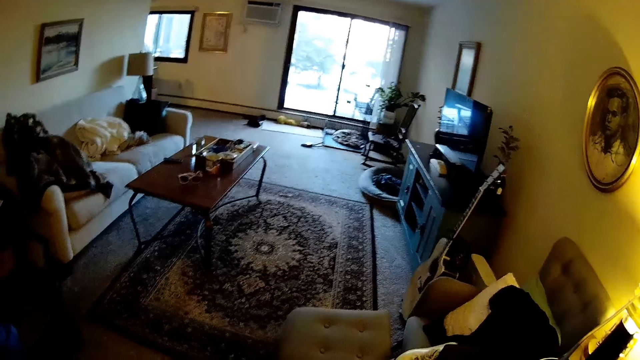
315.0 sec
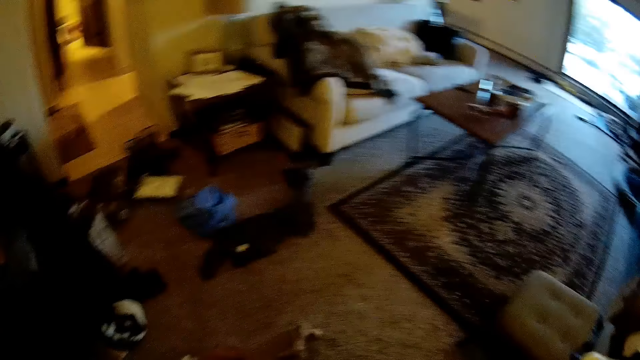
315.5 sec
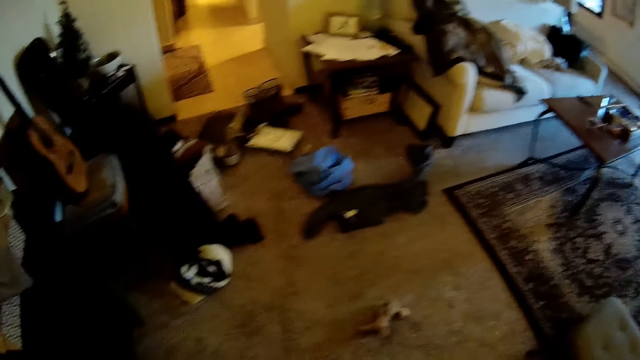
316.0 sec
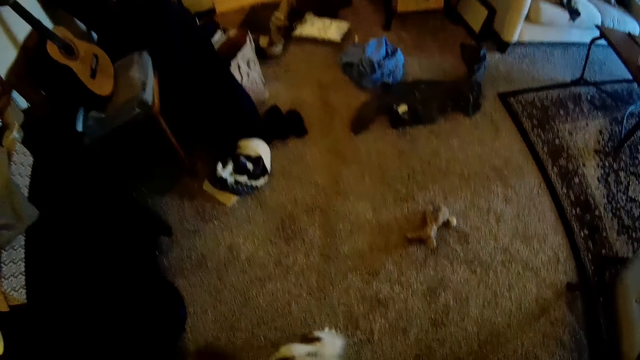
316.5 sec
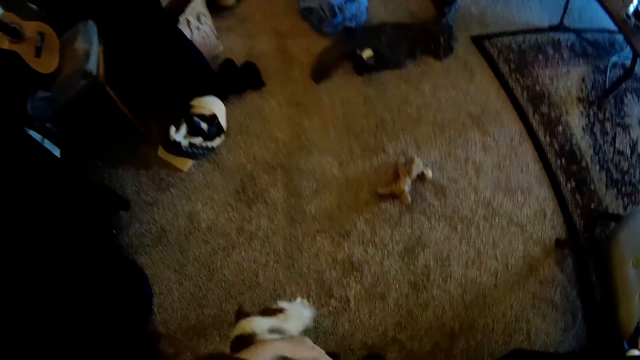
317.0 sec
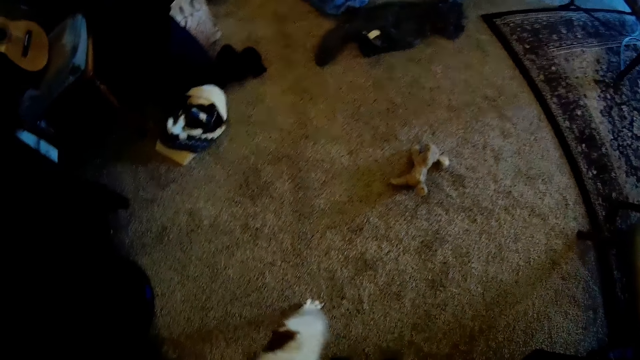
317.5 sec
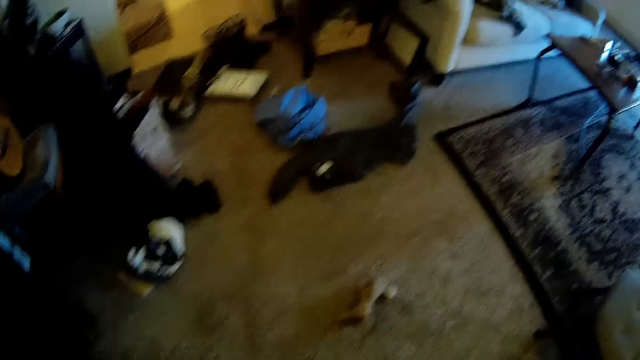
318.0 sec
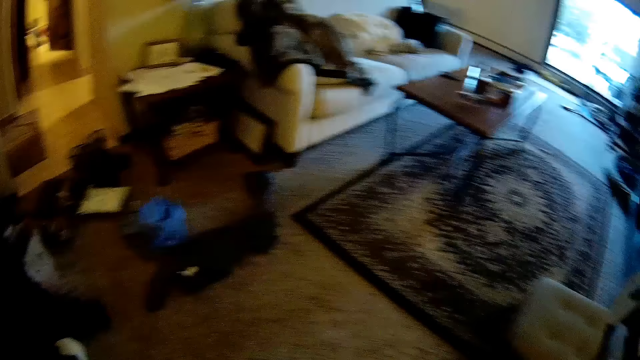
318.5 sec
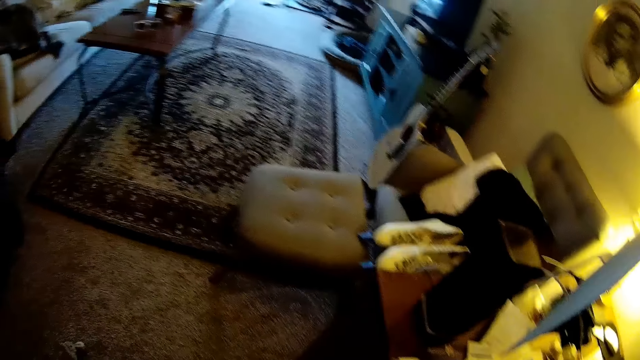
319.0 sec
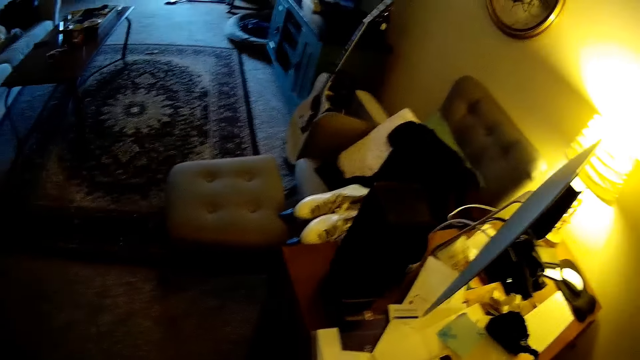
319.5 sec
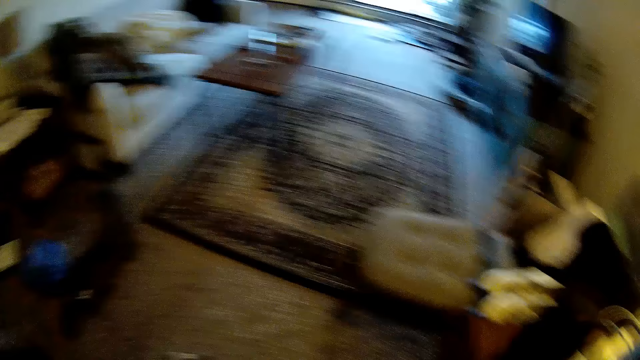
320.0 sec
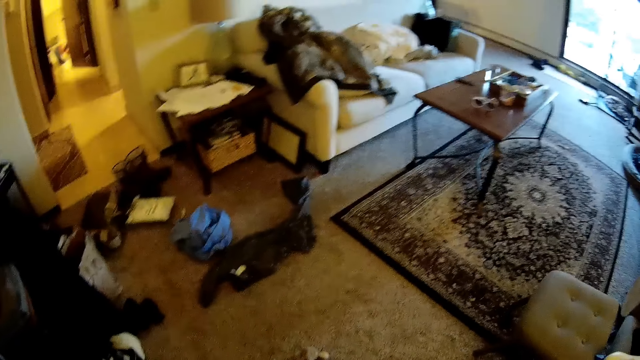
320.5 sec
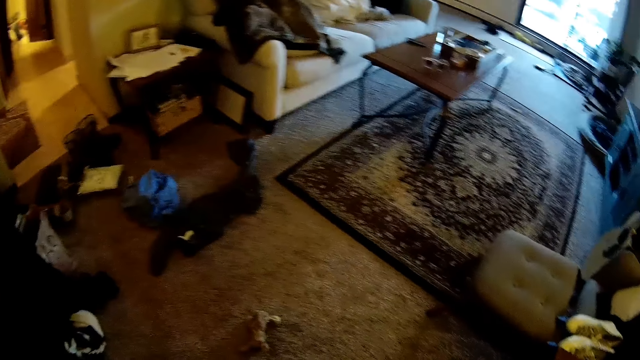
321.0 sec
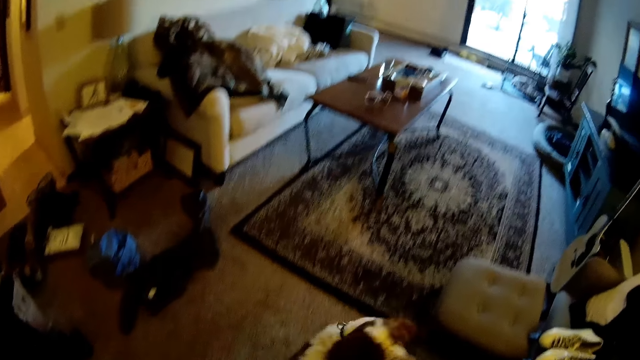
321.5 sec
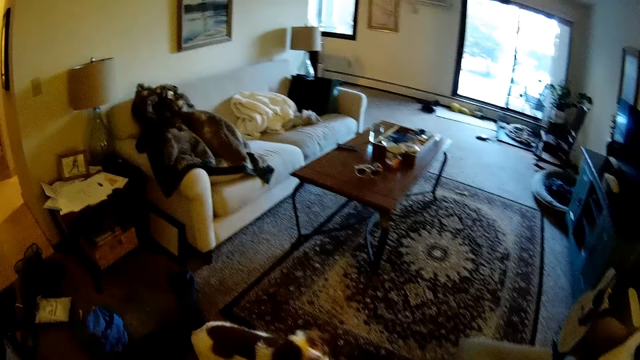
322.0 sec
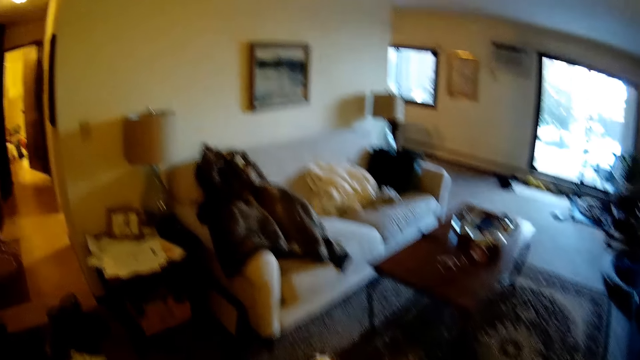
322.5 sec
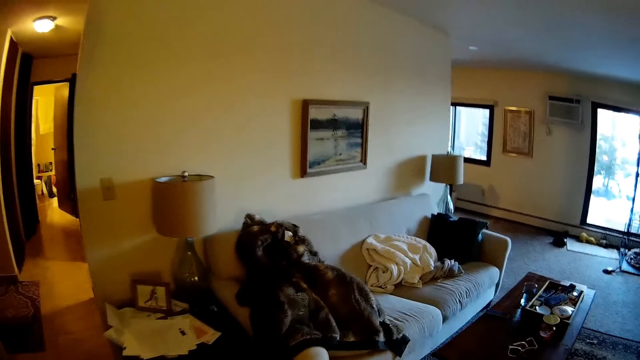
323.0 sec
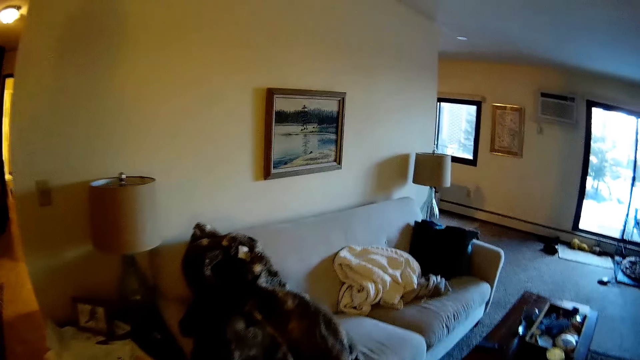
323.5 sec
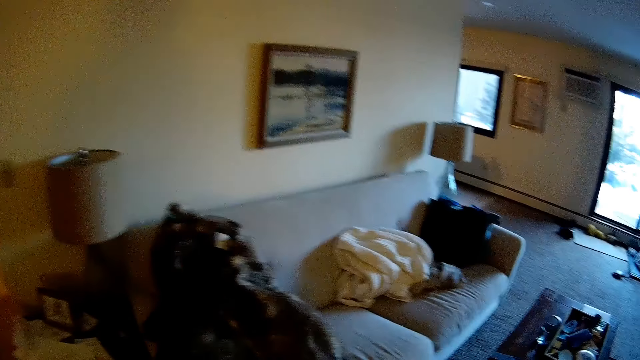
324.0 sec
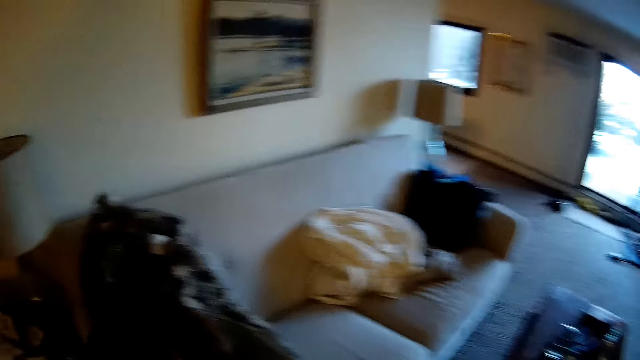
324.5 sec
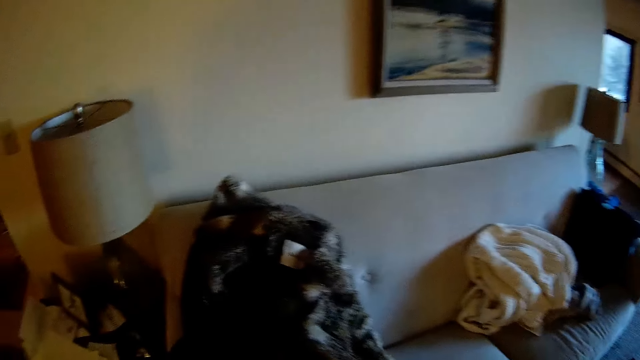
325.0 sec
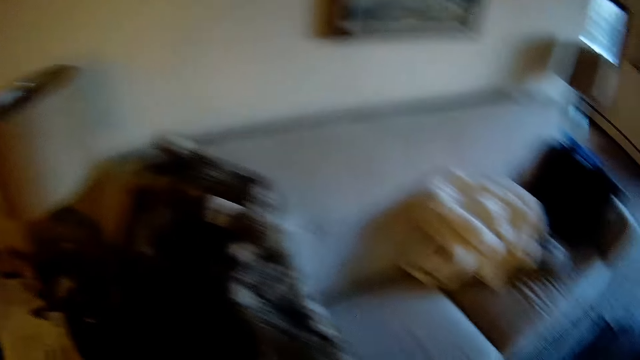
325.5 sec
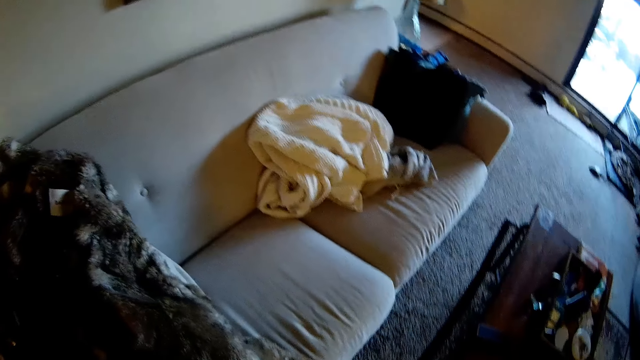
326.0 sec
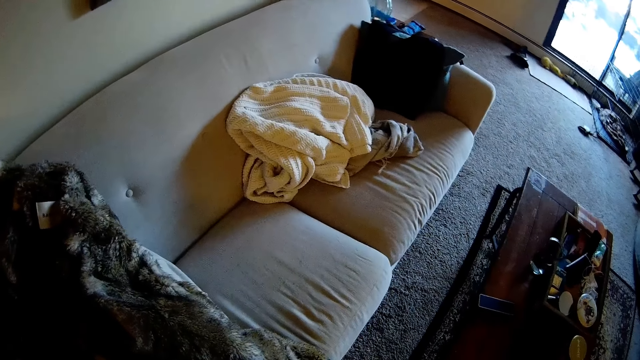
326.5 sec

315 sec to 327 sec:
The camera wearer walks.

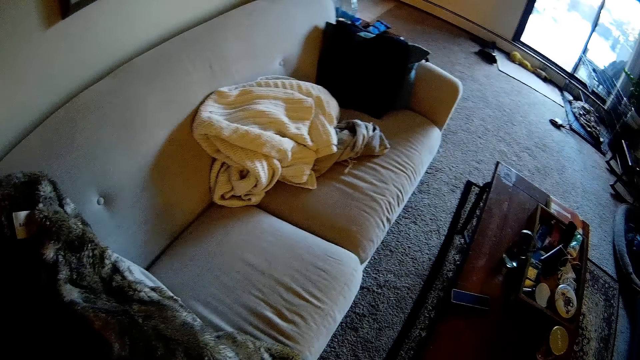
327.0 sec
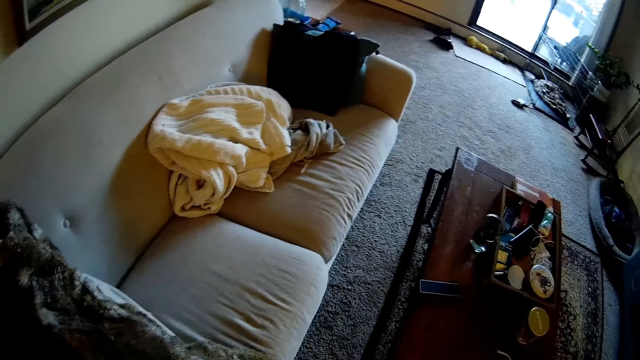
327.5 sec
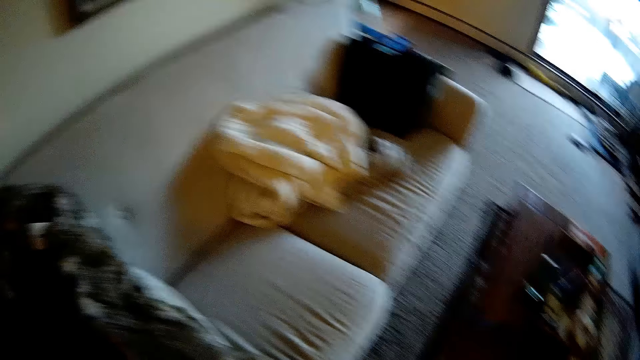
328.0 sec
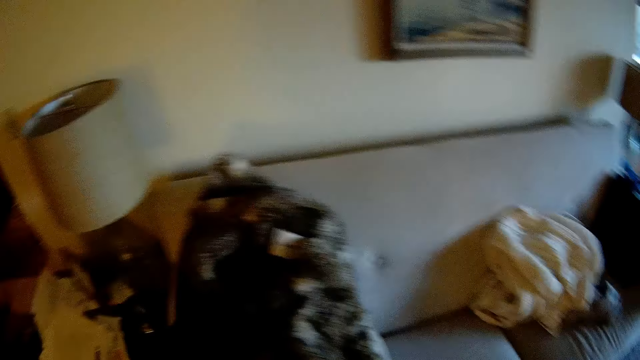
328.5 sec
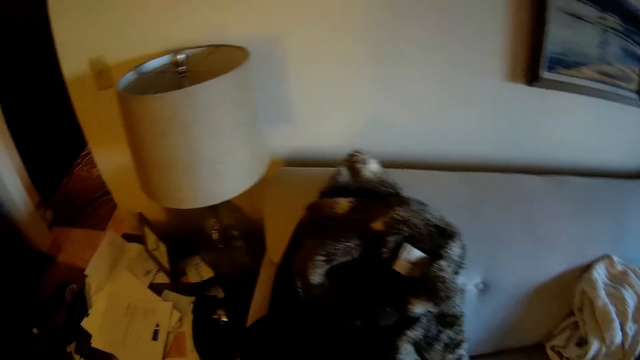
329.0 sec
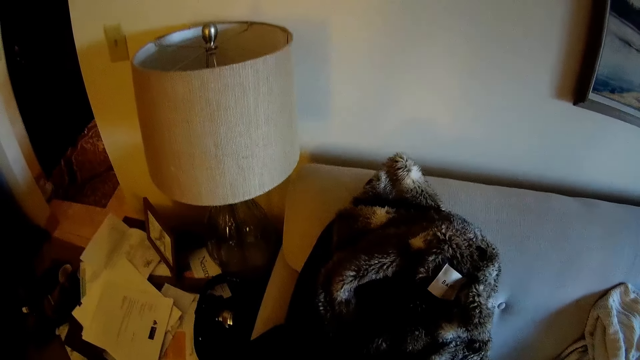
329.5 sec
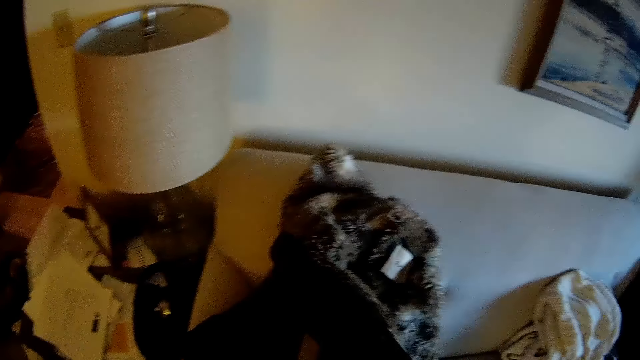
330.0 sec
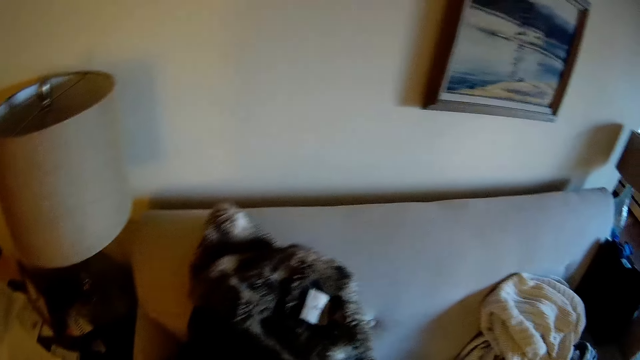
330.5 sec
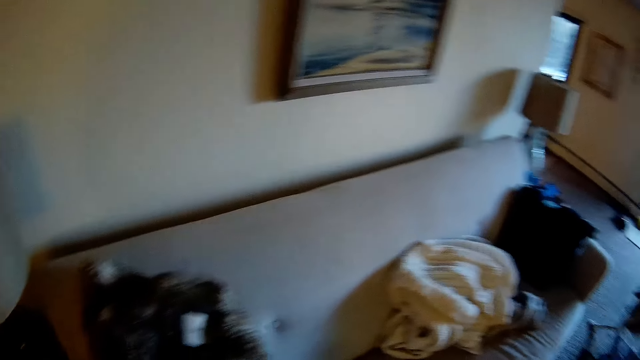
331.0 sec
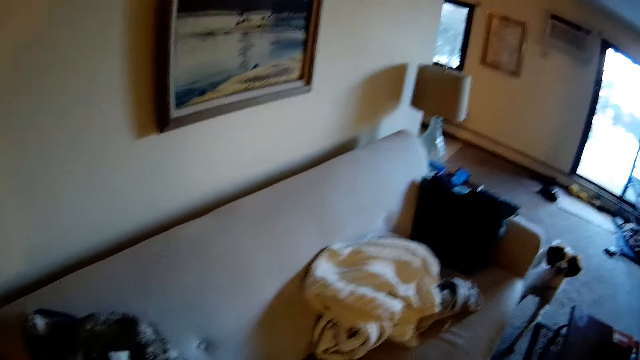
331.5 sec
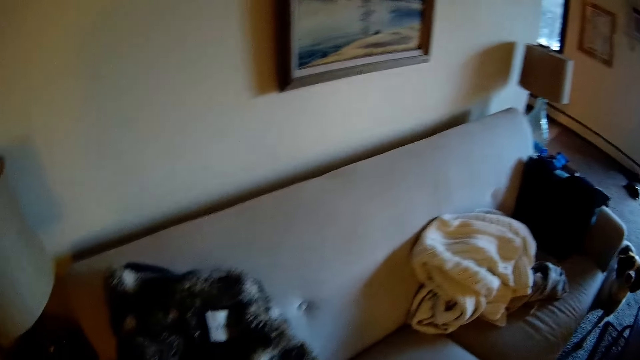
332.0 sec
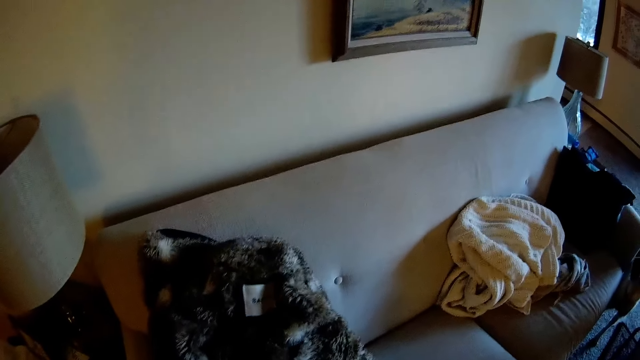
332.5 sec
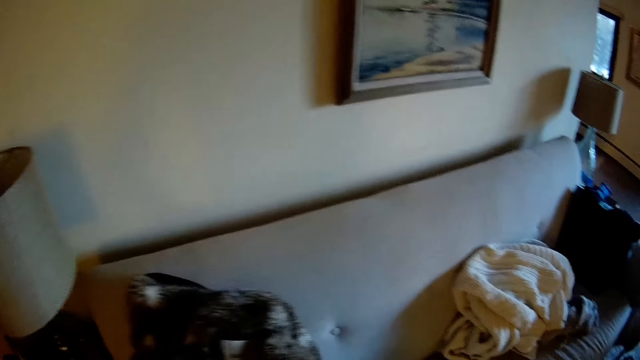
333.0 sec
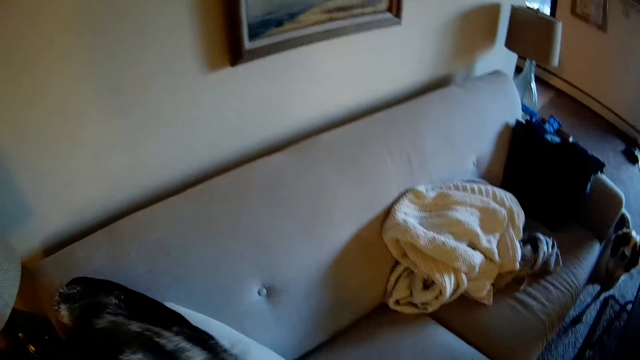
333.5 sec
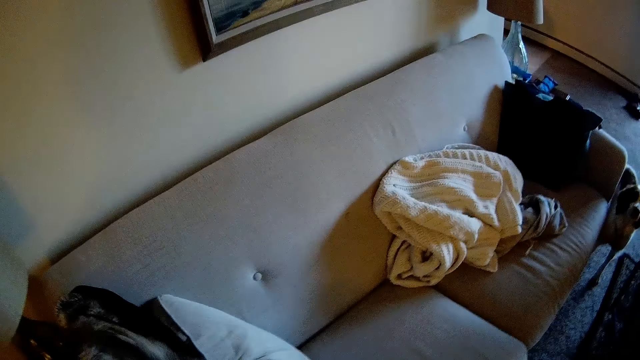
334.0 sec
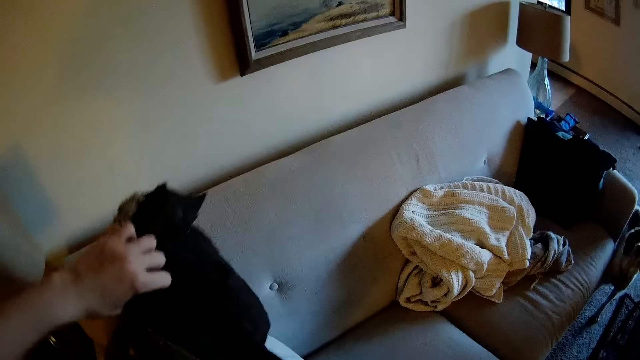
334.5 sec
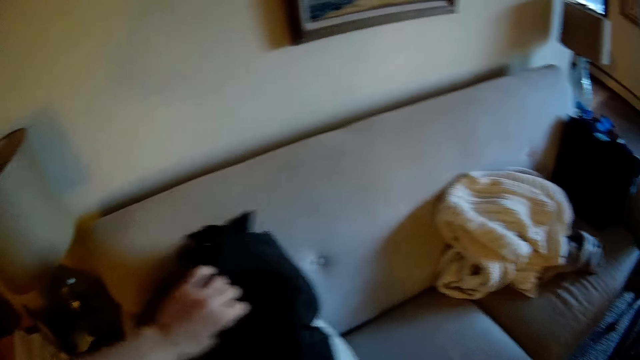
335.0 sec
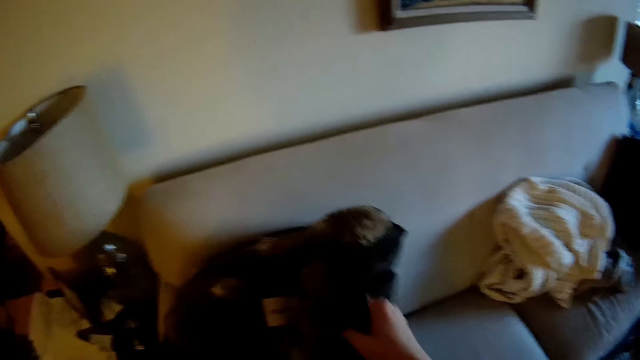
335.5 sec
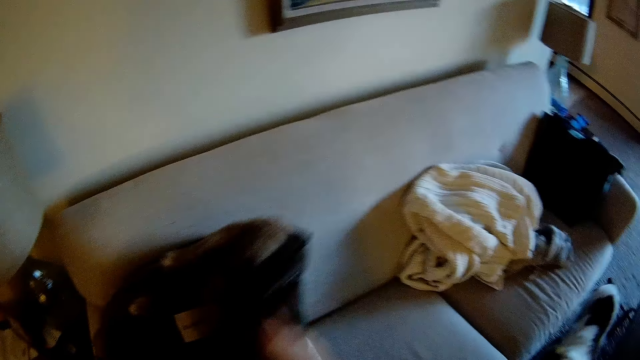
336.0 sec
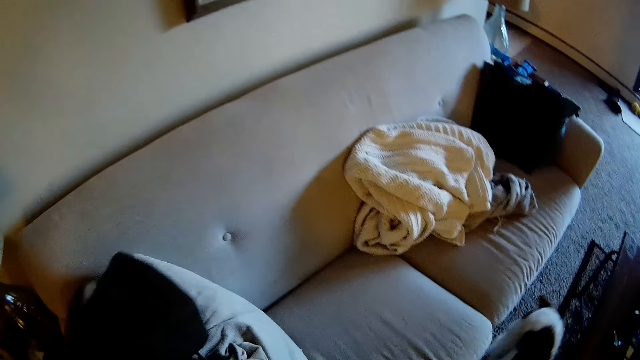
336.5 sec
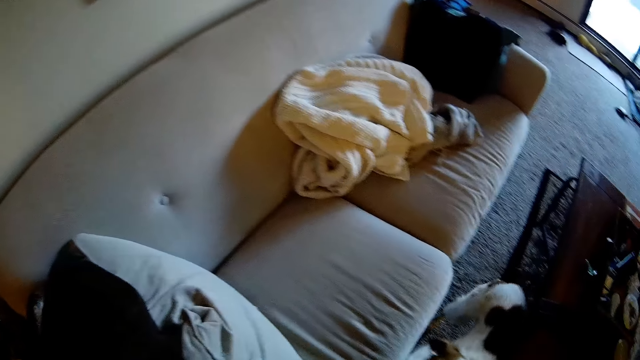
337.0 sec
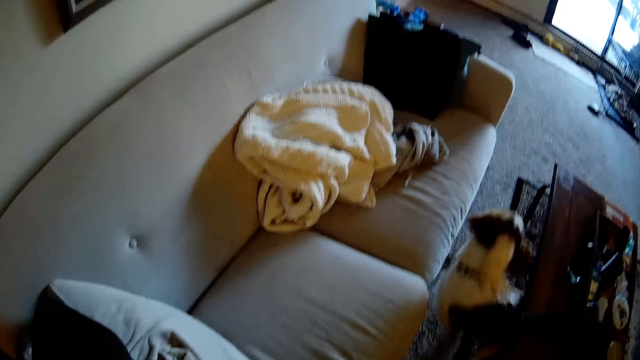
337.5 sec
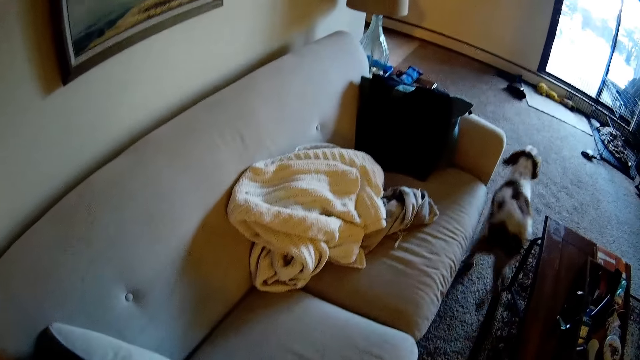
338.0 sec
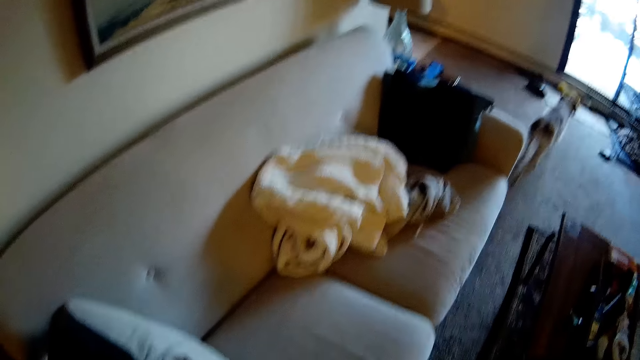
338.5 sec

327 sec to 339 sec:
The camera wearer picks up a coat on a chair with his left hand. He touches the sweater.
